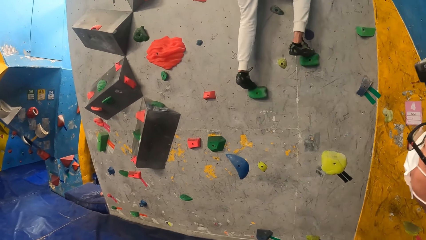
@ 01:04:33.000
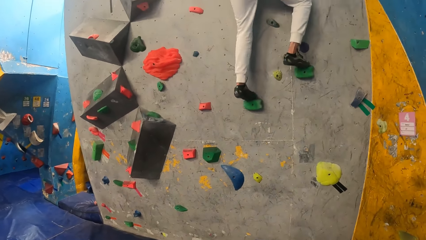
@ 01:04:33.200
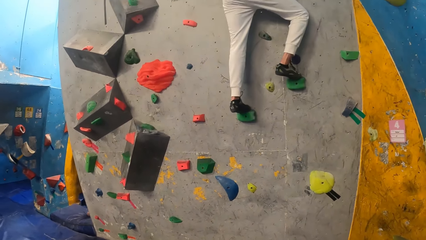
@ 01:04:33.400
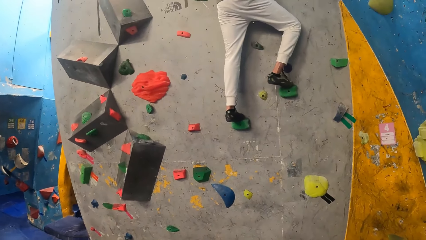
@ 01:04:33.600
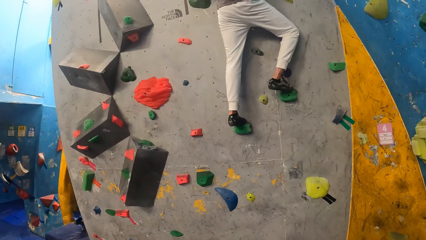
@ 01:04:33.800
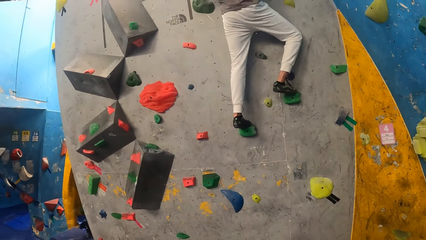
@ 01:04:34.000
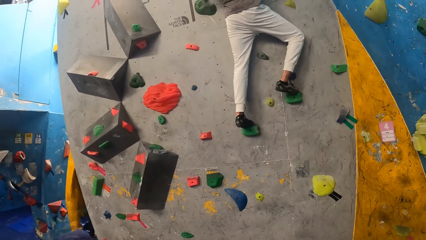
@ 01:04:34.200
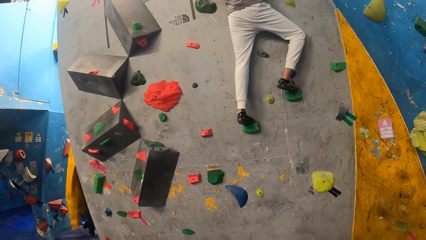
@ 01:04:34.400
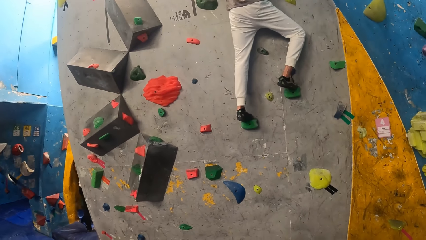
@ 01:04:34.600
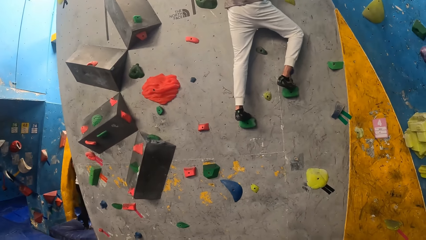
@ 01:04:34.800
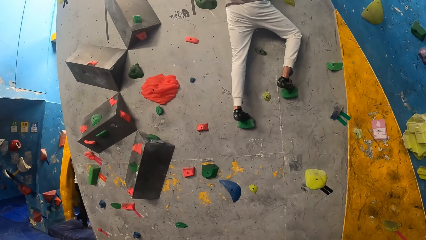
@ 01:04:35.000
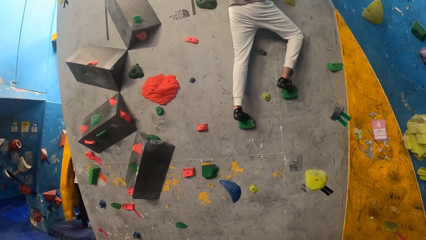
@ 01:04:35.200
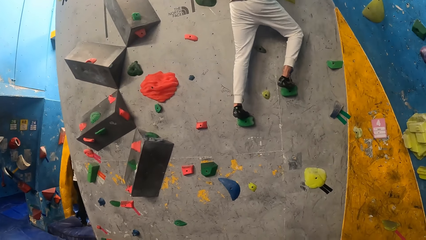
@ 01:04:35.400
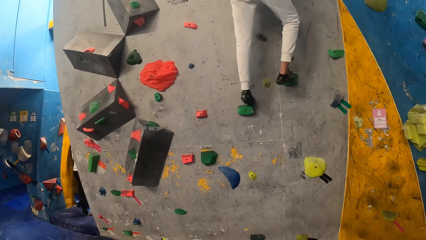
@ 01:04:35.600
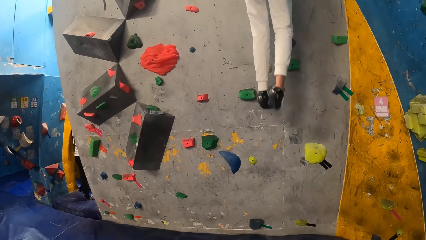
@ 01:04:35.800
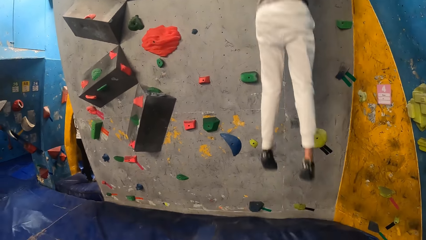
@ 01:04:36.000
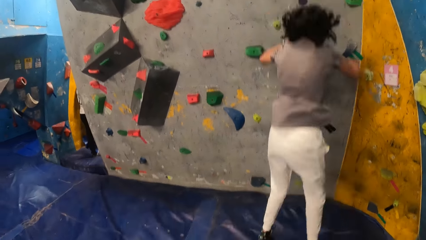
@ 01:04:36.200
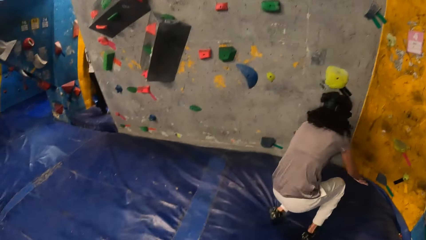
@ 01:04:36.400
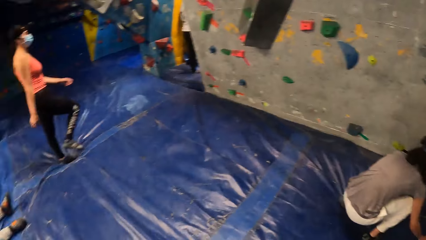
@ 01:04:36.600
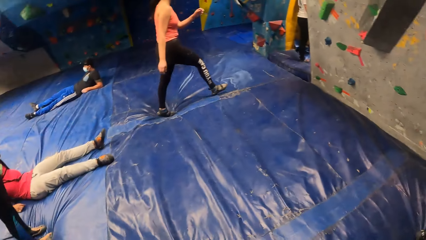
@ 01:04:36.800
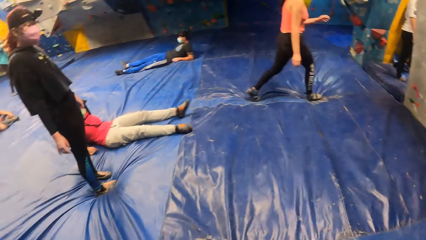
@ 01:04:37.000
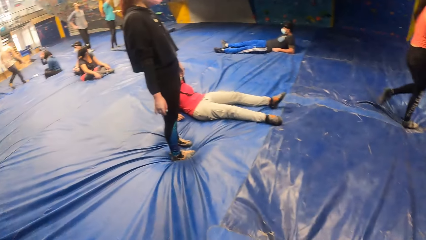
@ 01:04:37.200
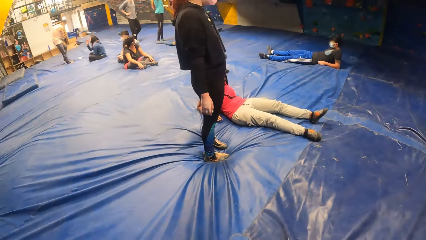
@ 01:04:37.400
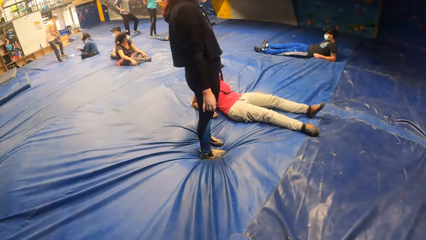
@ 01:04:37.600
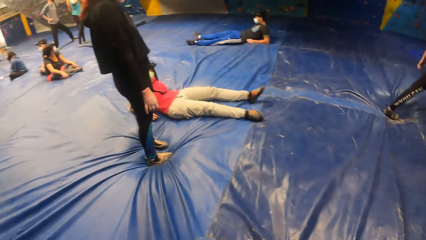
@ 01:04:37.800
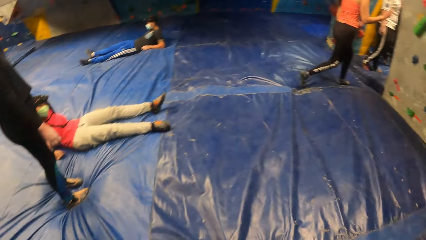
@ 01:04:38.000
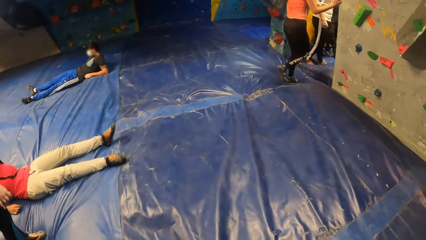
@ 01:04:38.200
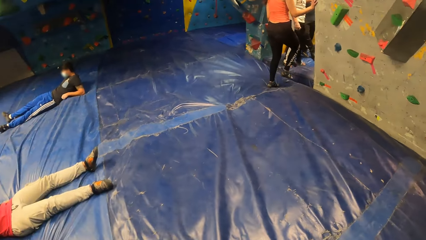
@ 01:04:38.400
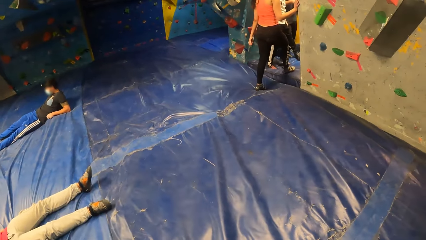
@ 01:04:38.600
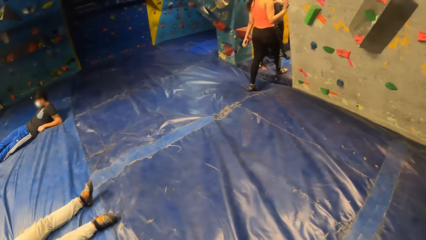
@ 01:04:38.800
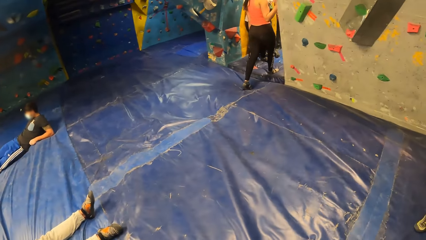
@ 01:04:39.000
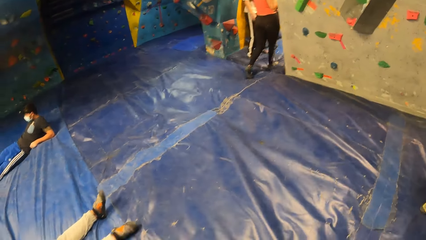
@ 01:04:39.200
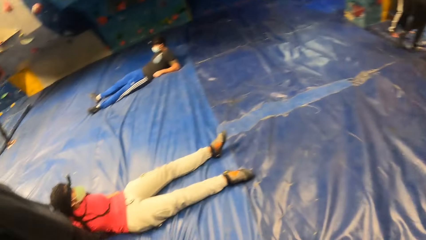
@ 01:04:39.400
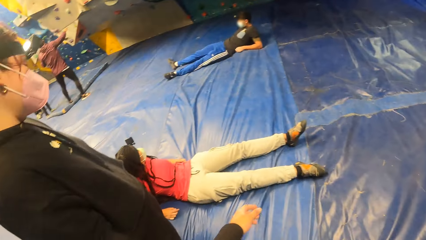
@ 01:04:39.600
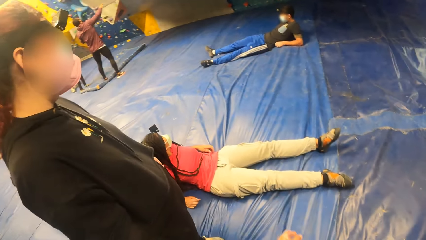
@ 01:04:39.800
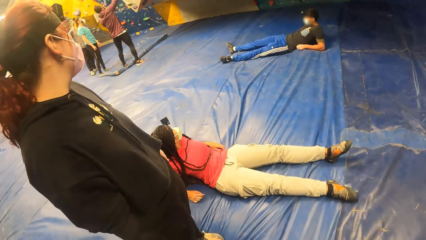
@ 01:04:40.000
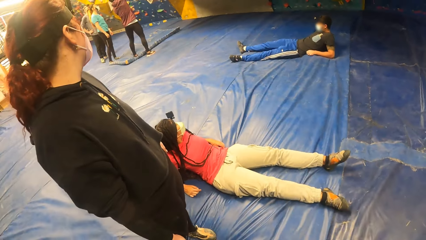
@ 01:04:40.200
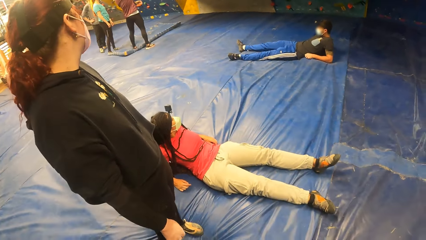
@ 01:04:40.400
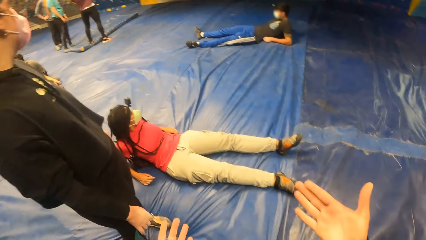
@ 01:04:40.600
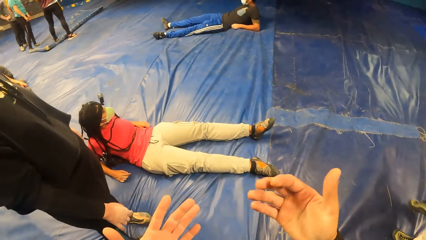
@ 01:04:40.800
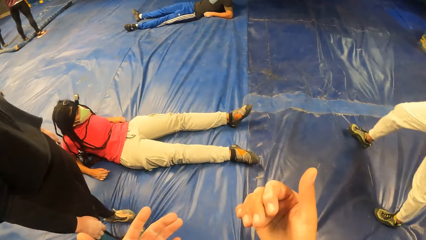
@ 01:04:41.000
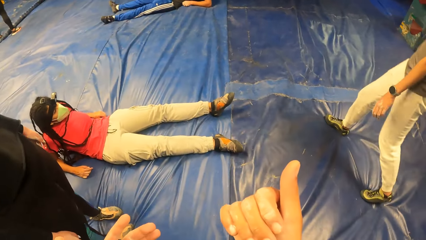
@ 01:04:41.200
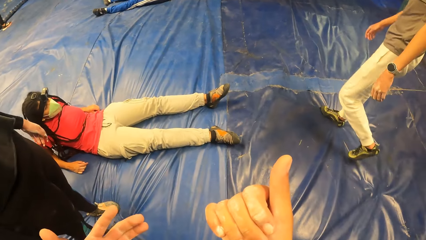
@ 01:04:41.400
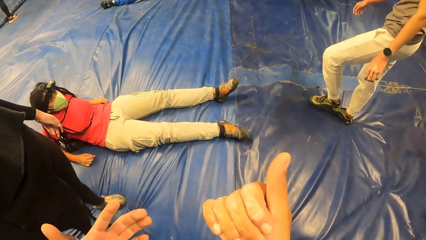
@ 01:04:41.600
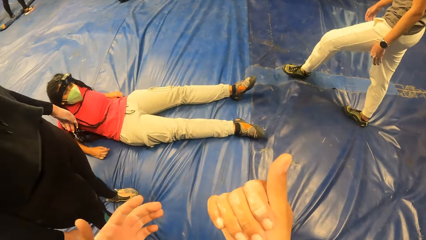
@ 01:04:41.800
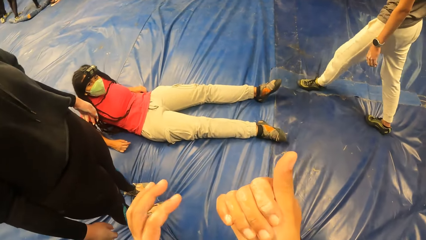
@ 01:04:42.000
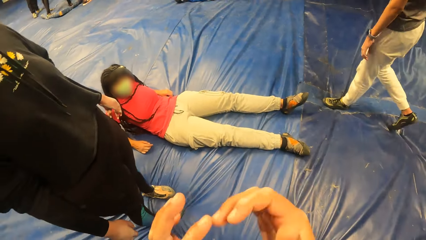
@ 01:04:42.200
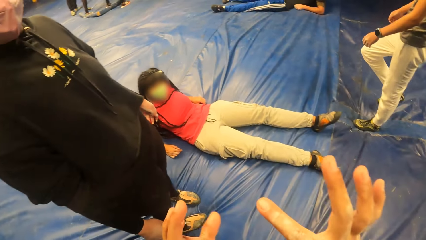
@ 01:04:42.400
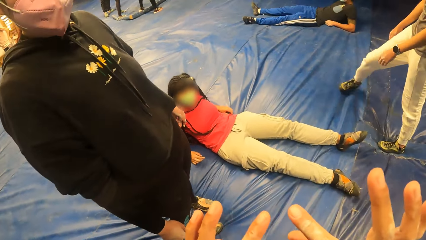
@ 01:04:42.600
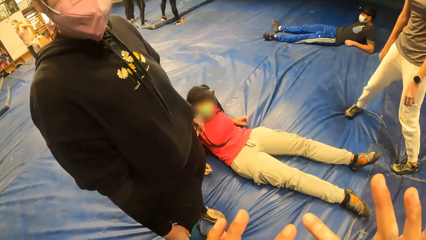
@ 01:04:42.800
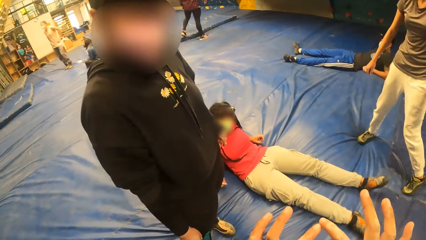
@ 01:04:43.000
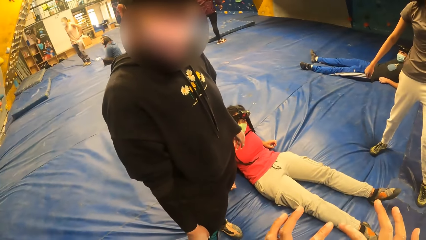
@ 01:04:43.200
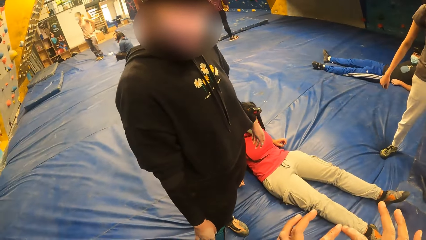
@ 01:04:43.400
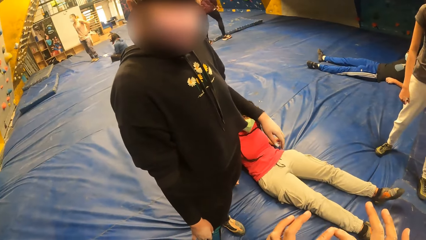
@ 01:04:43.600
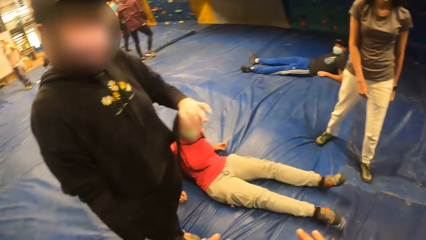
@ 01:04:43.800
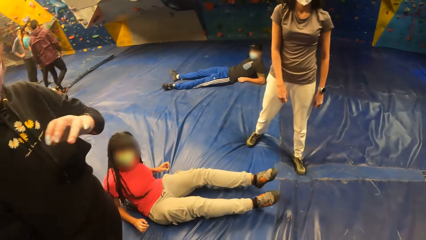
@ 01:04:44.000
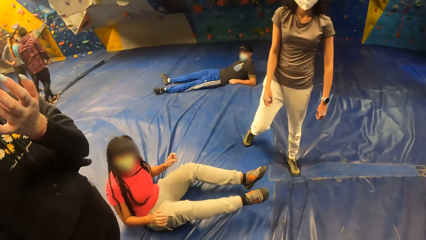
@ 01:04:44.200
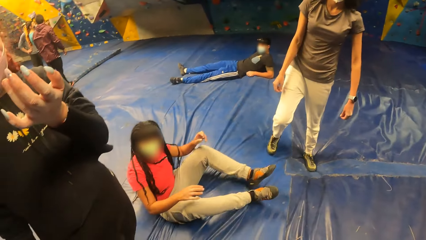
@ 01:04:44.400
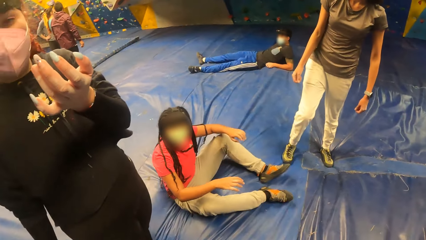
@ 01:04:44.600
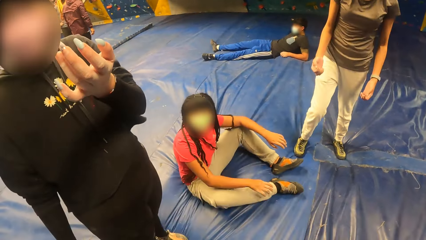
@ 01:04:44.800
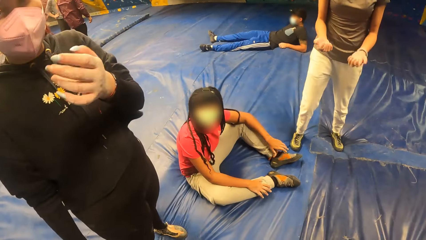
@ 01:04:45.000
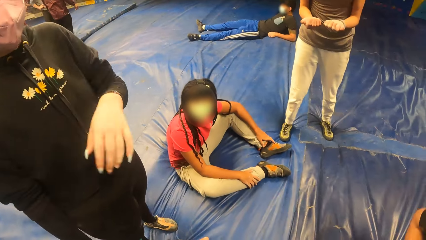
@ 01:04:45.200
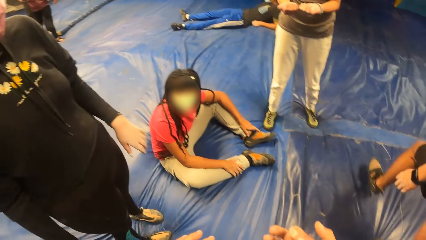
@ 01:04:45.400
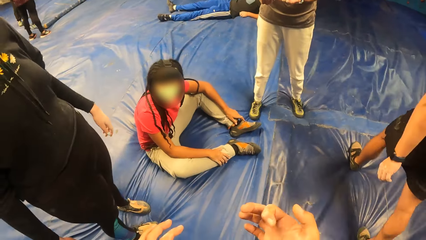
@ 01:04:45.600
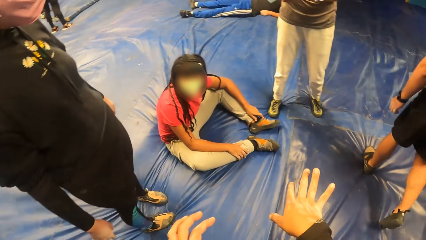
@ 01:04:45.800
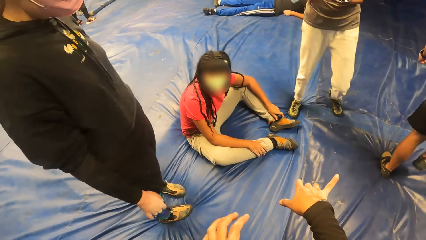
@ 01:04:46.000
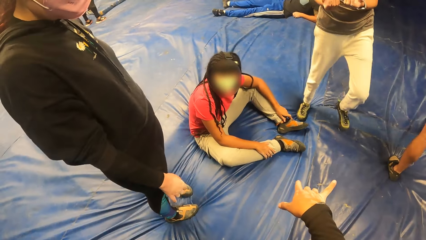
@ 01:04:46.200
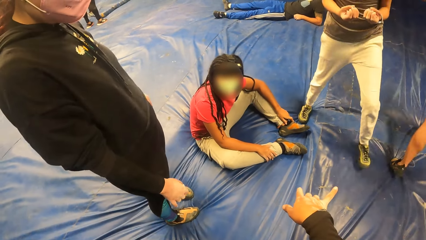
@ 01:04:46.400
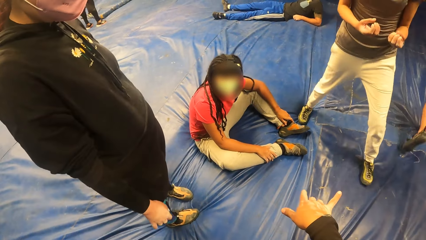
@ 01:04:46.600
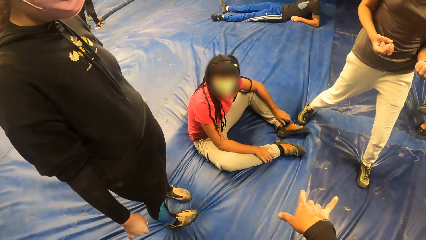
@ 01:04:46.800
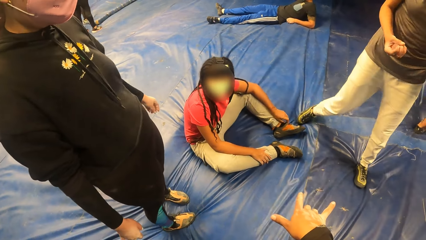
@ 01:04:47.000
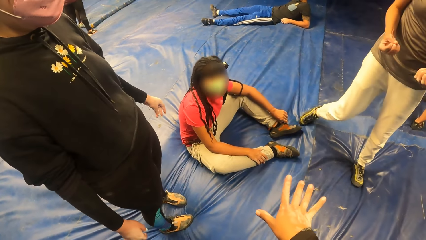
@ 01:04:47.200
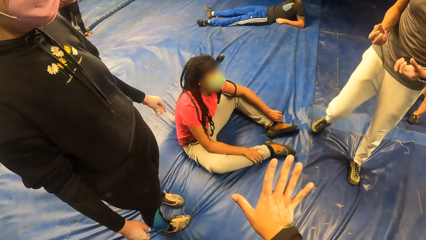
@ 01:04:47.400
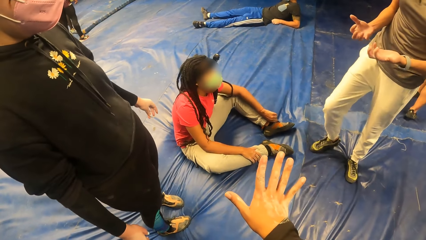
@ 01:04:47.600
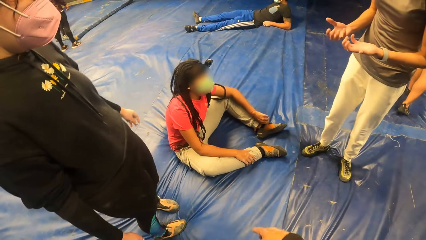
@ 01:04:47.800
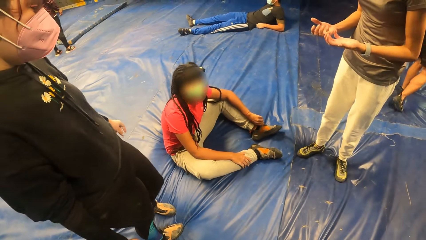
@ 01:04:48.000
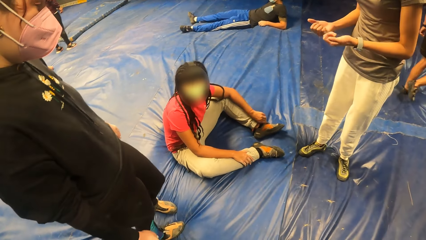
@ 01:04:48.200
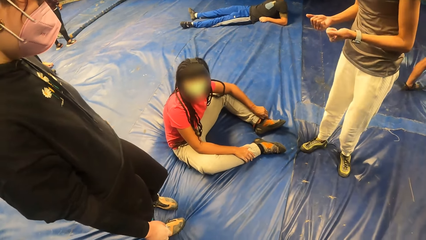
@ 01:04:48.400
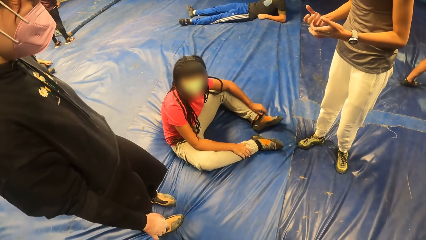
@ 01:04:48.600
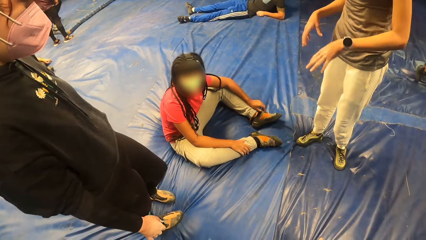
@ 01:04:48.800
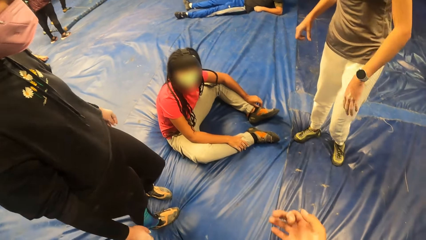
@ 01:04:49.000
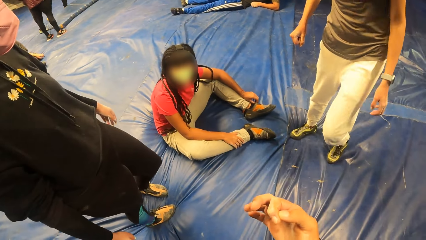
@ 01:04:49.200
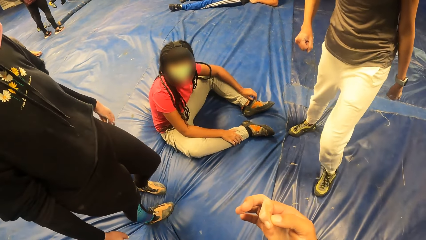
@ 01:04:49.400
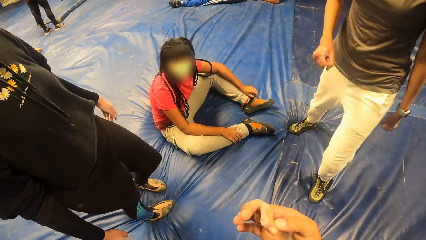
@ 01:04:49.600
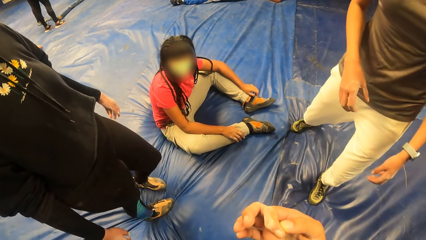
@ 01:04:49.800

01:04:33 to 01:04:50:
A woman jumps onto the landing mattress. The camera wearer looks around. They interact with another woman. They gesticulate with both hands. They look at their hands. The first woman sits up on the landing mattress. The other woman gesticulates with her left hand. The camera wearer talks to a third woman. They interact with the other woman, the third woman and the first woman. They gesticulate with their right hand.
